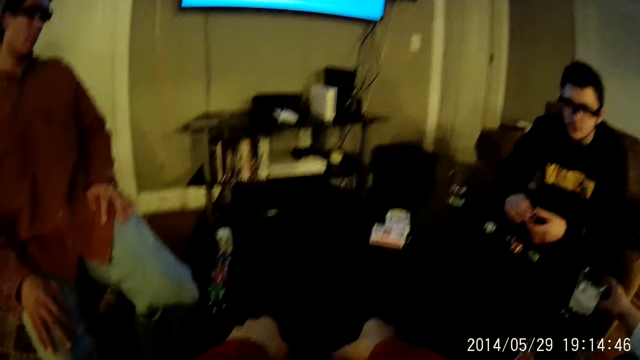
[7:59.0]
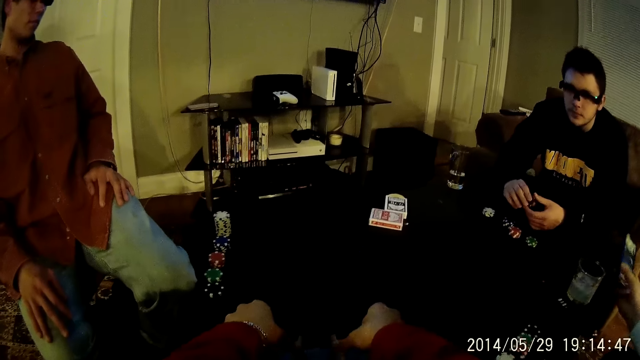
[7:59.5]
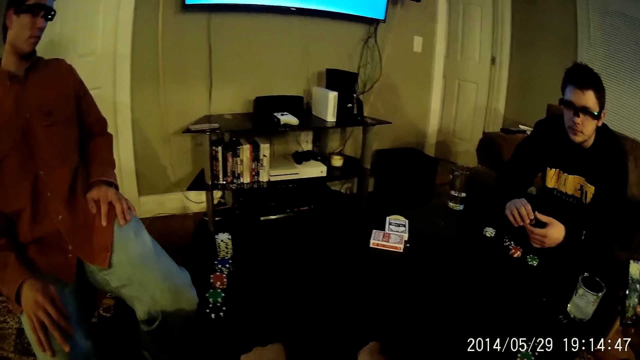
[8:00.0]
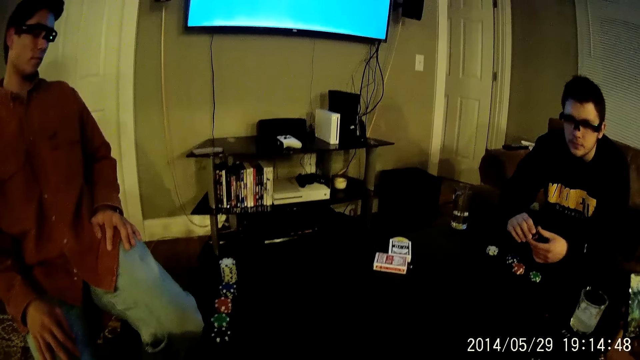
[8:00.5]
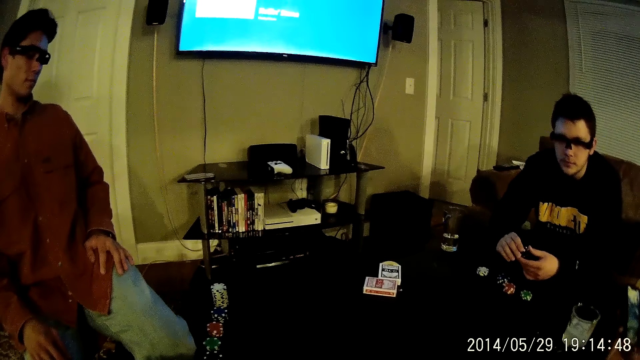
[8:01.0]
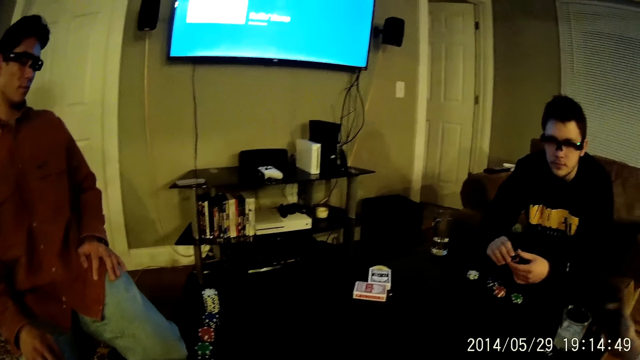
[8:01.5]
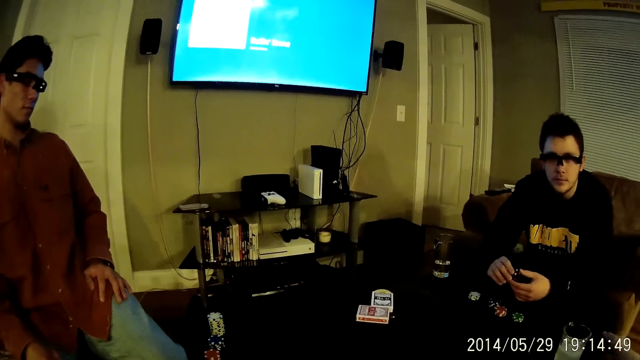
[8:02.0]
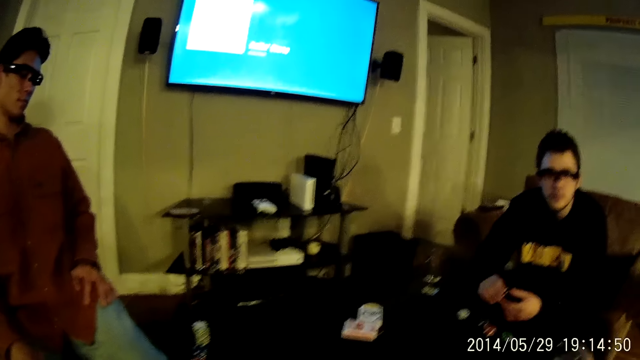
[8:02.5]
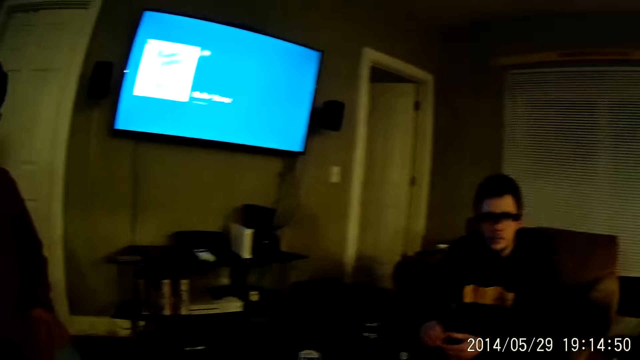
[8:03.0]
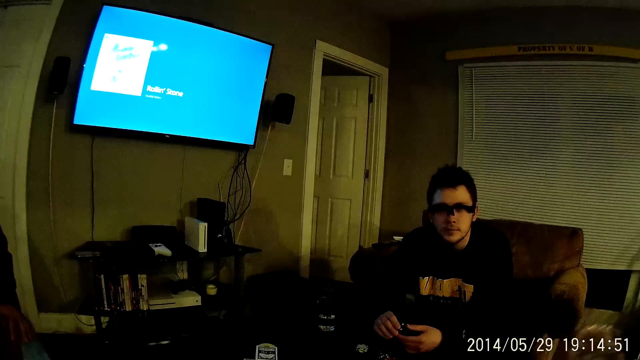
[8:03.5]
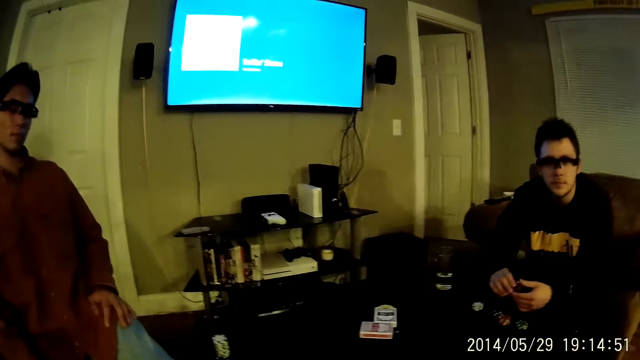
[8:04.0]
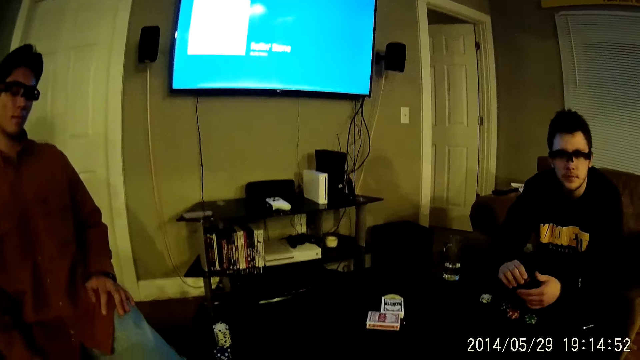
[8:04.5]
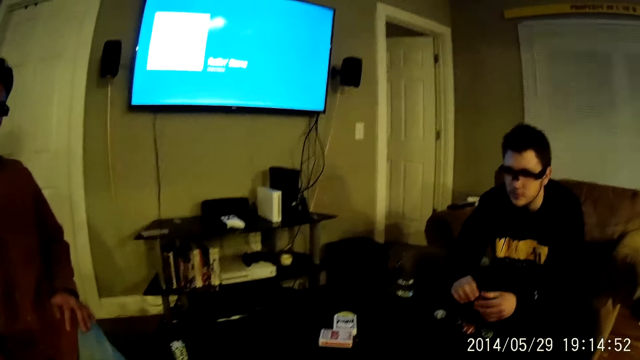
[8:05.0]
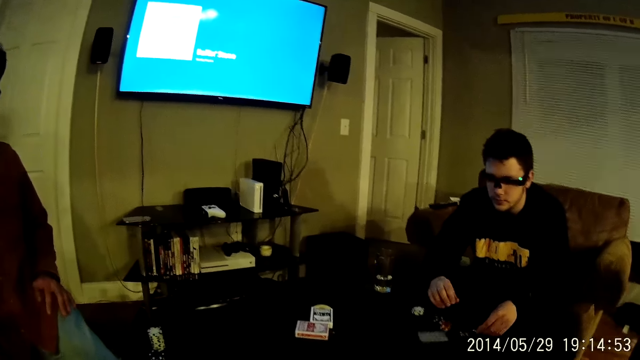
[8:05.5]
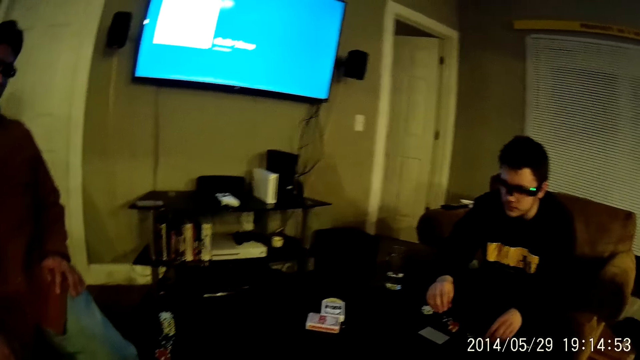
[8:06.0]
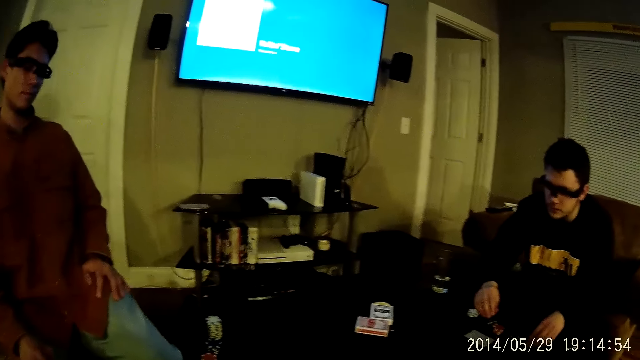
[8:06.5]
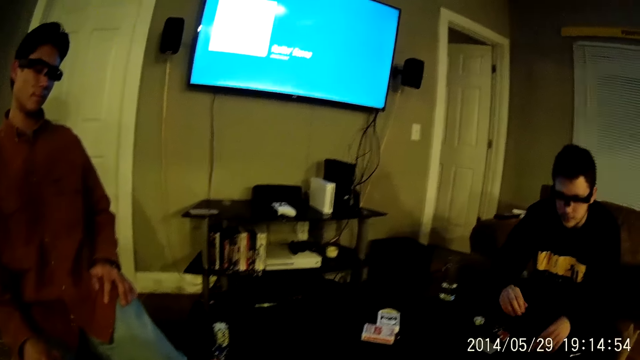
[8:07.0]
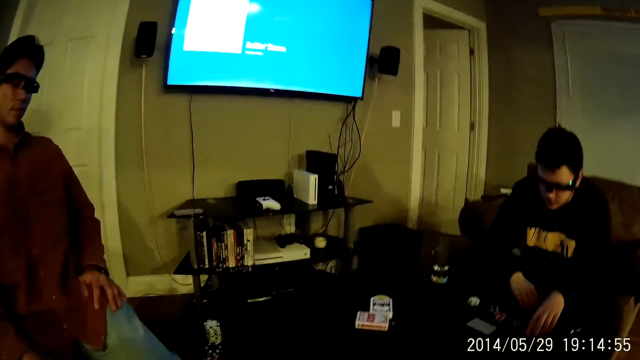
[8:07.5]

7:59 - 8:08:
A man picks up a phone on the table with his right hand. The camera wearer shuffles the cards. The man drops the phone on the table with his right hand. Another man drops some poker chips in both hands on the table. Another man puts the dice down.

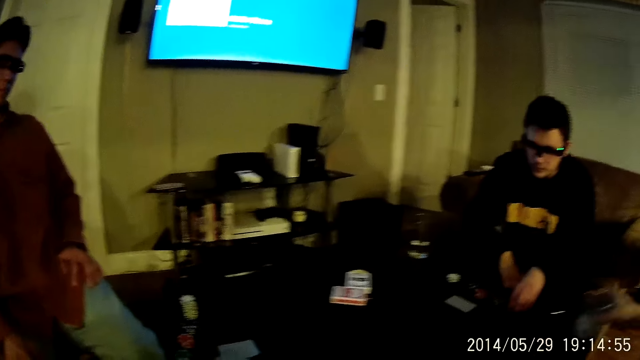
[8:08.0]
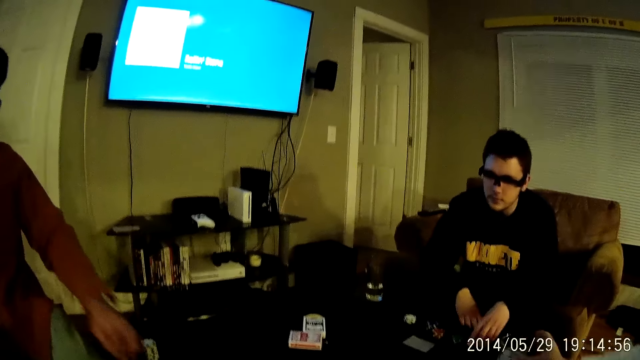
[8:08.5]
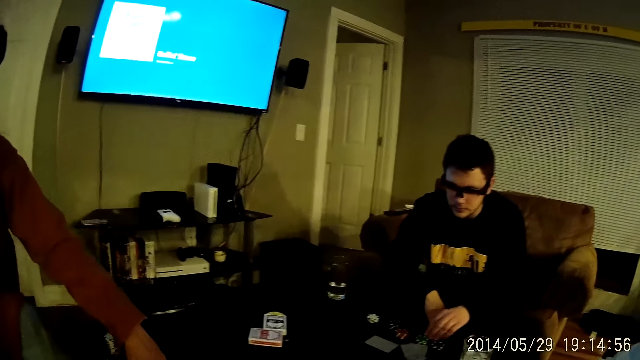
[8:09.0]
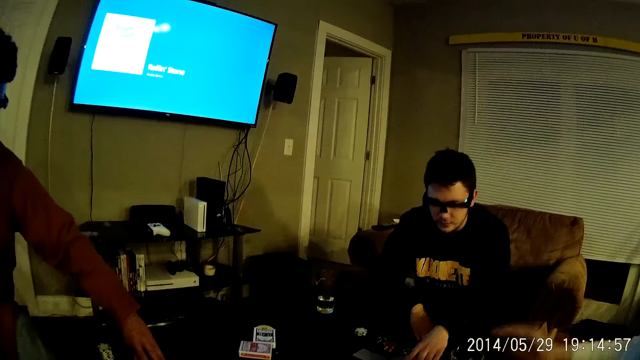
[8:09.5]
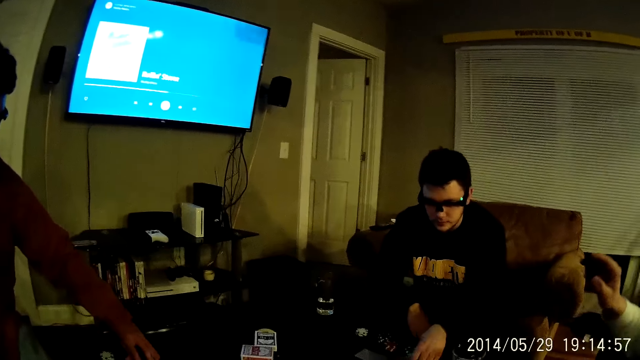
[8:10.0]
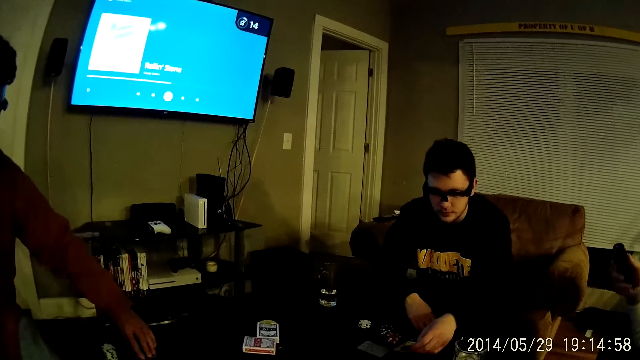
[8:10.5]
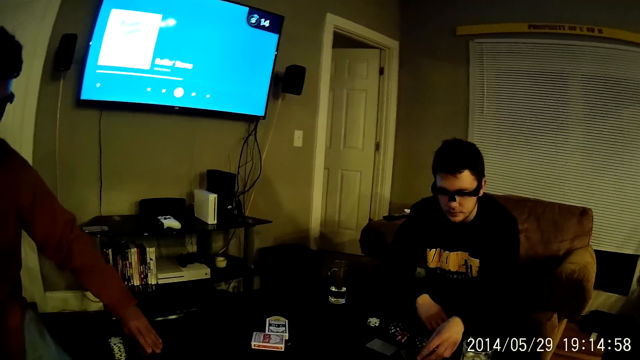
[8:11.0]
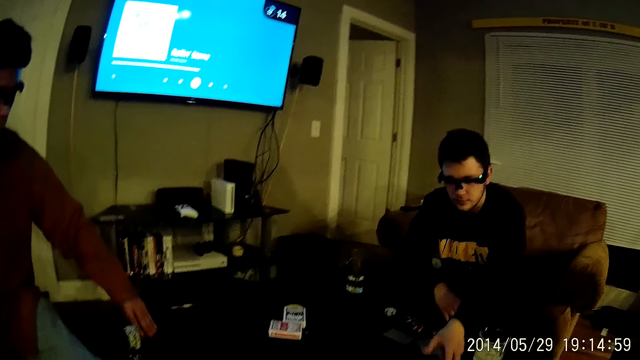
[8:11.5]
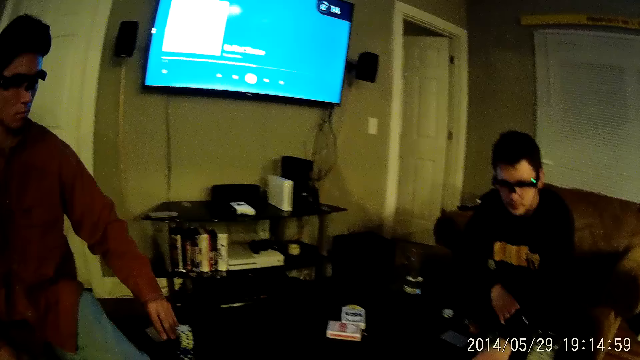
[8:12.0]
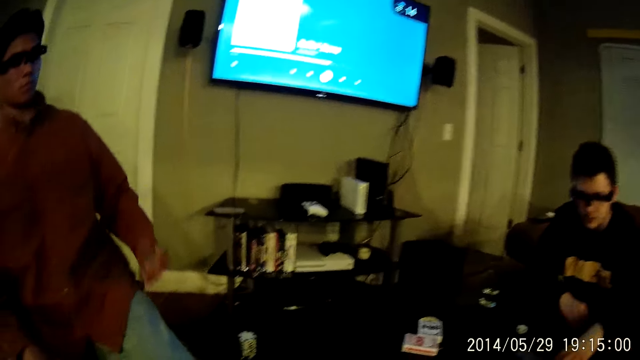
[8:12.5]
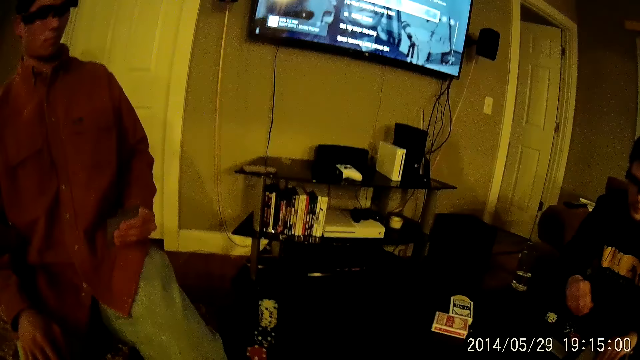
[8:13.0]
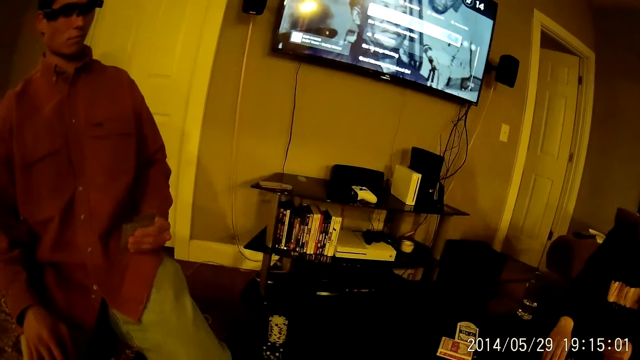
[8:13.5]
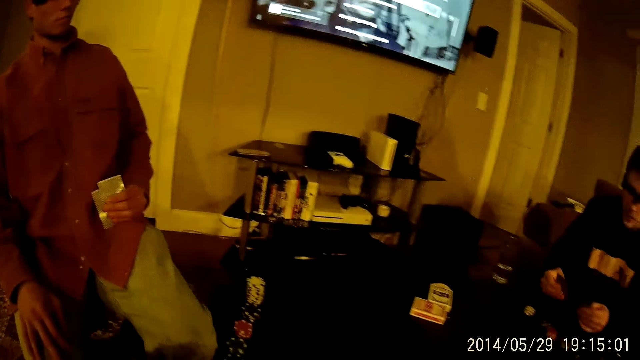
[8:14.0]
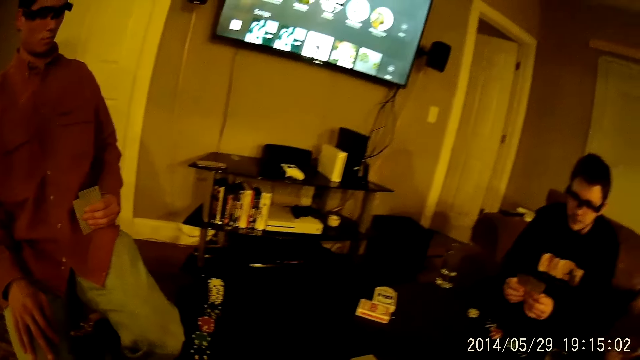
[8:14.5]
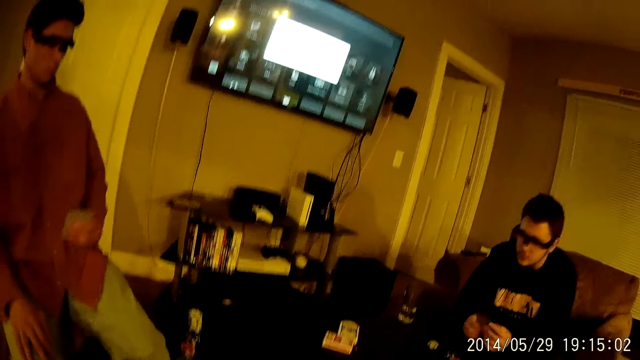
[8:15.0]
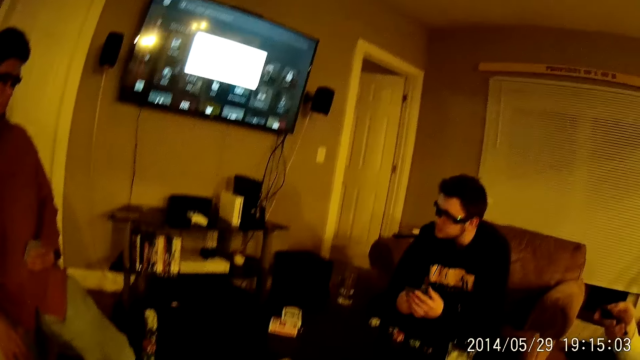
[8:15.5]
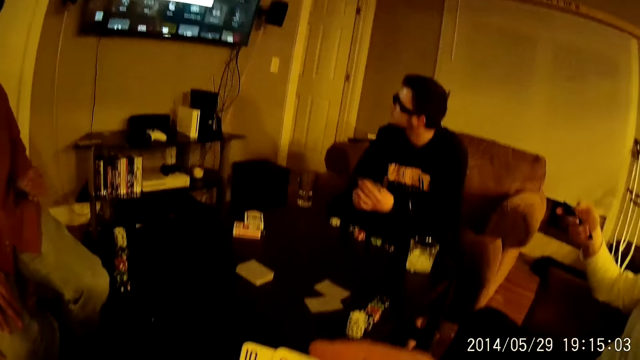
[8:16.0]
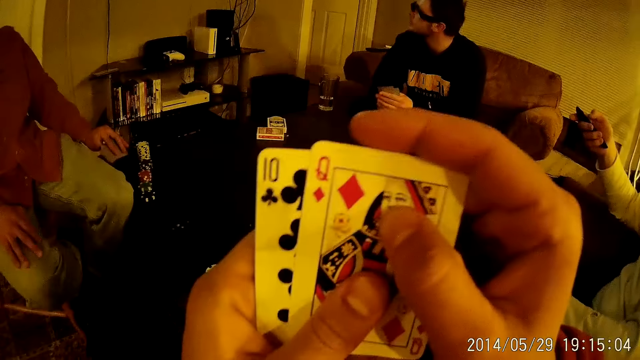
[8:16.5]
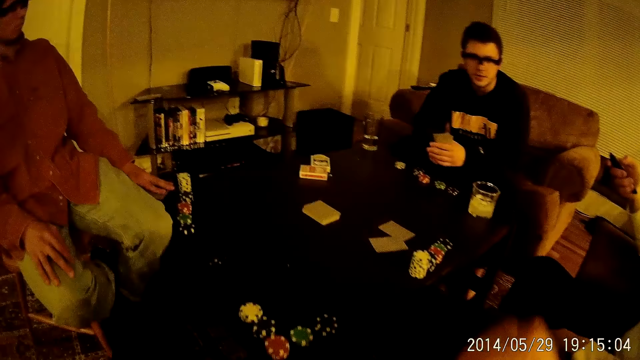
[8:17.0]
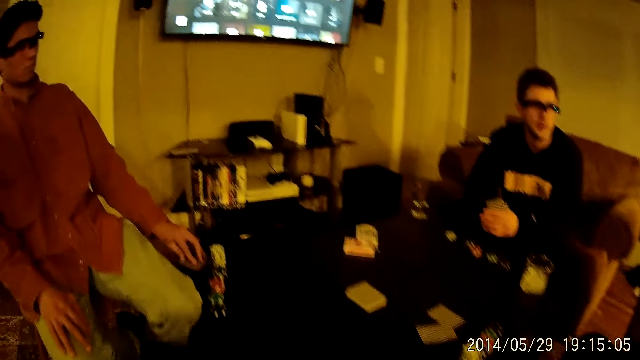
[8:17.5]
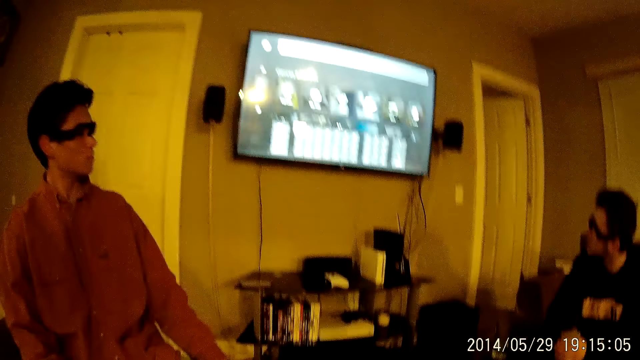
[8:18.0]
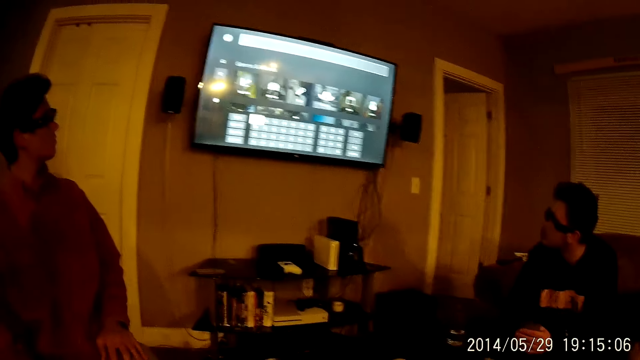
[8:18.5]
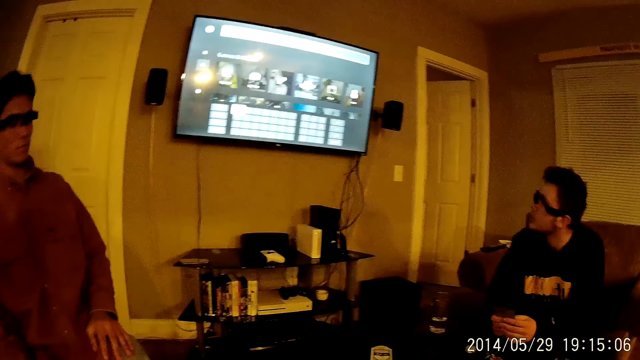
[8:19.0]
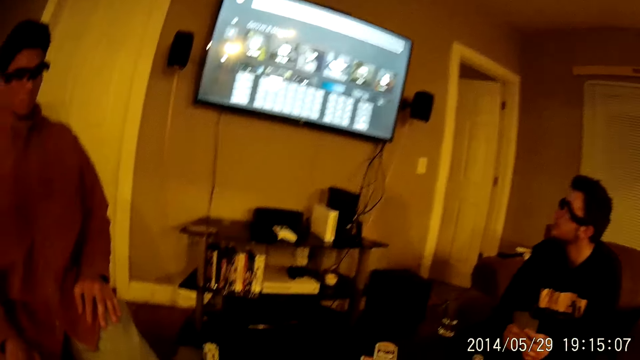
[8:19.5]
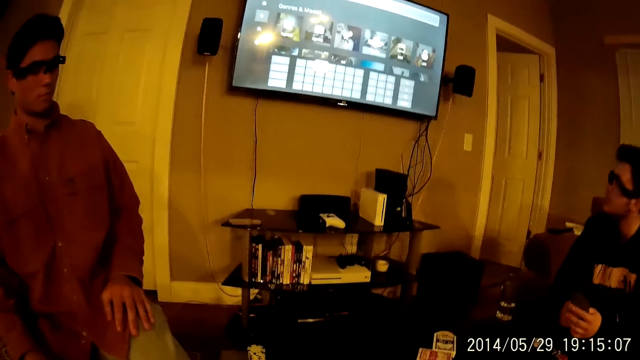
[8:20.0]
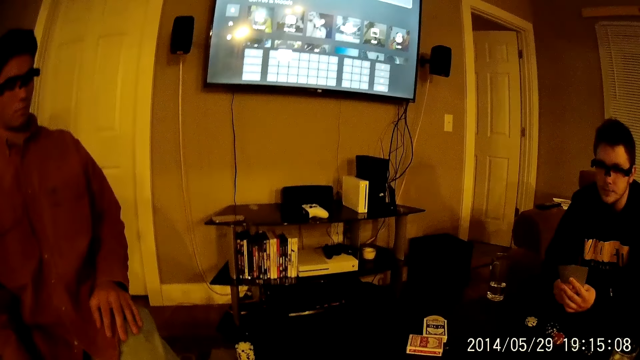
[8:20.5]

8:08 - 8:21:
A man puts the water bottle on the table. Another man picks up a card on the table with his left hand. Another man picks up a card on the table with his left hand. This man drops the card on the table with his left hand. He drops the poker chips on the table with his left hand. He picks up the cards on the table with his right hand. He holds the cards in both hands. The first man presses the remote. The camera wearer holds some cards in both hands. They look at the card.
